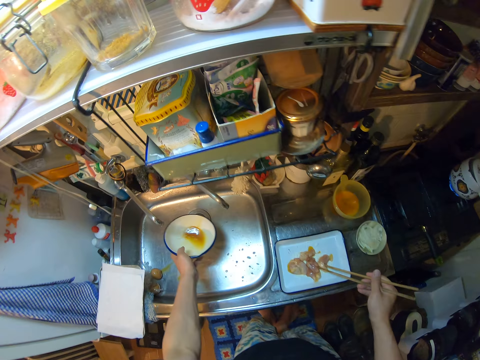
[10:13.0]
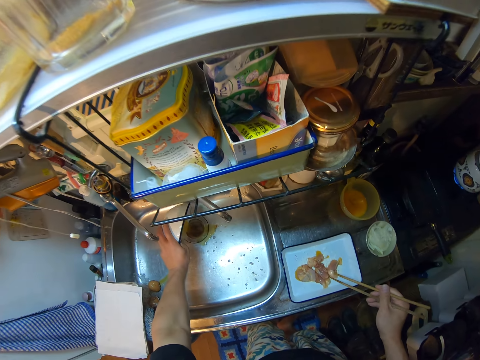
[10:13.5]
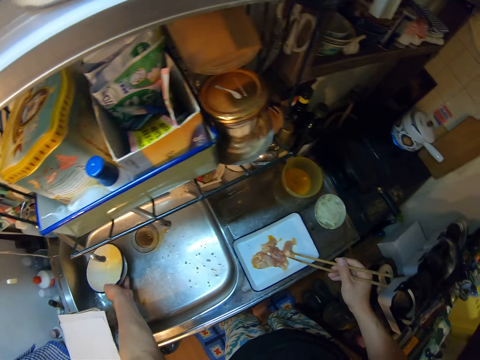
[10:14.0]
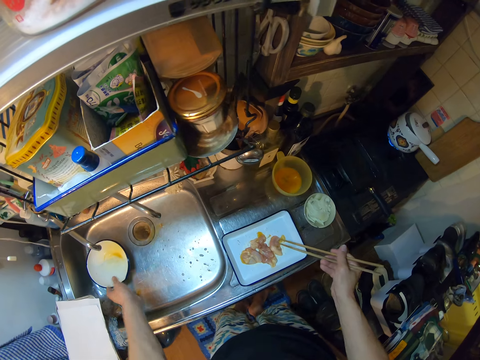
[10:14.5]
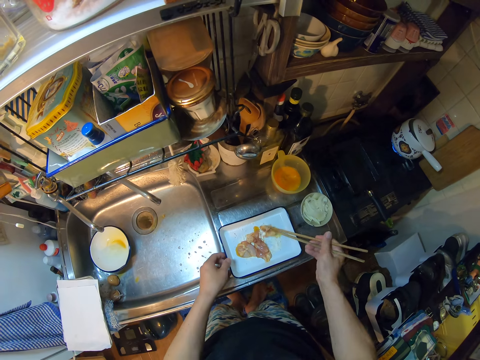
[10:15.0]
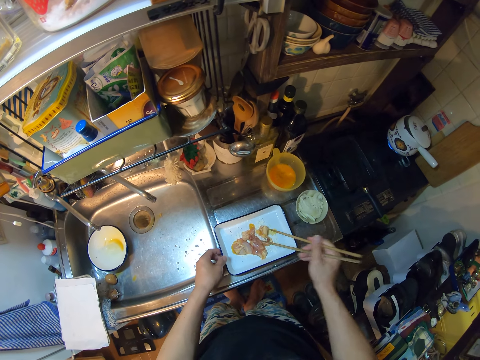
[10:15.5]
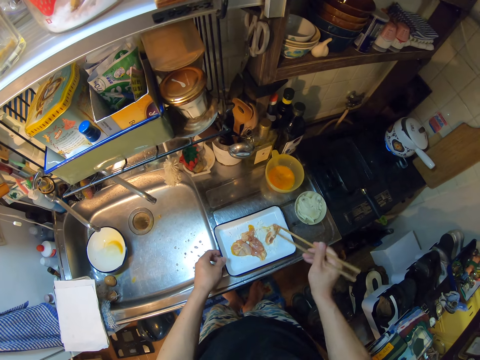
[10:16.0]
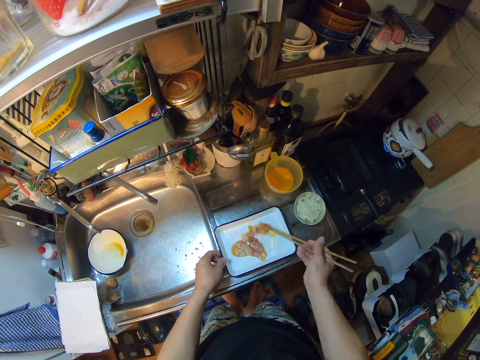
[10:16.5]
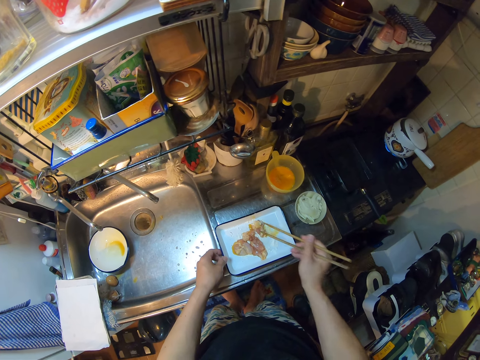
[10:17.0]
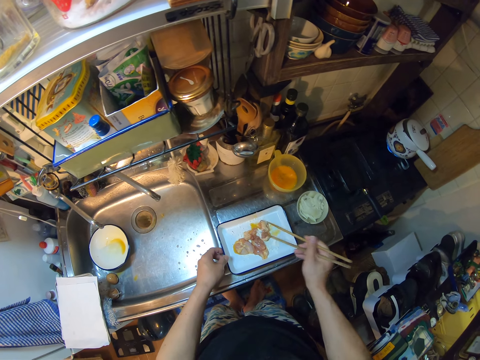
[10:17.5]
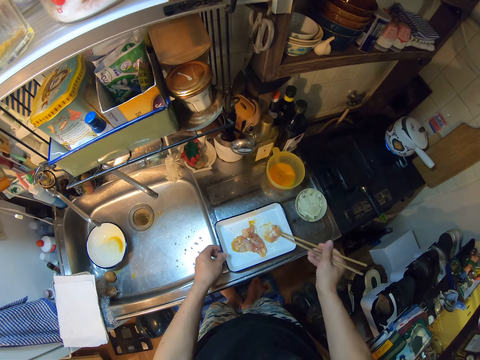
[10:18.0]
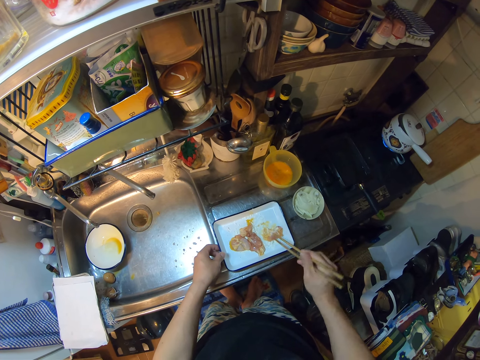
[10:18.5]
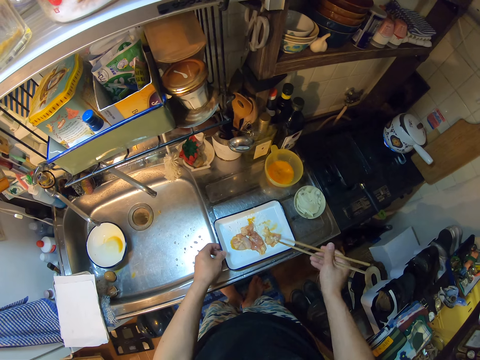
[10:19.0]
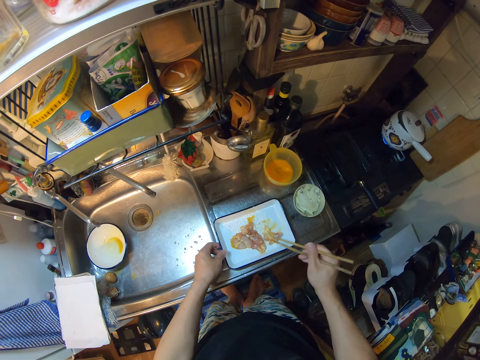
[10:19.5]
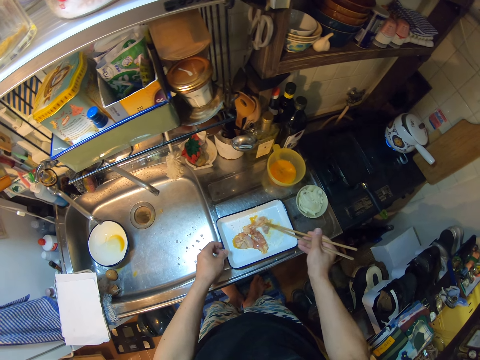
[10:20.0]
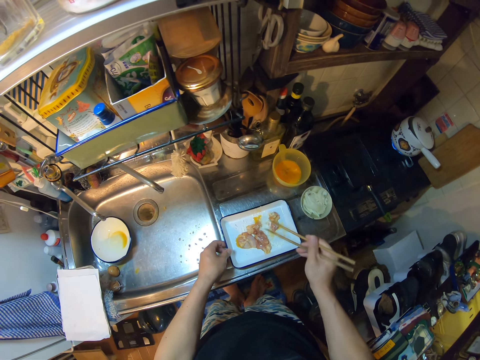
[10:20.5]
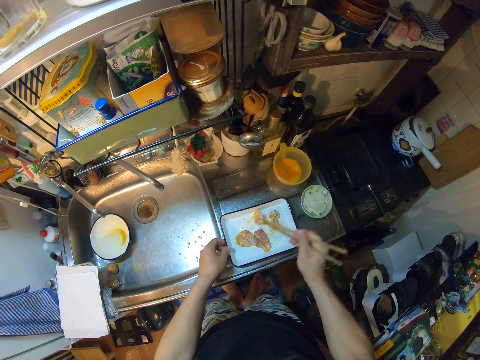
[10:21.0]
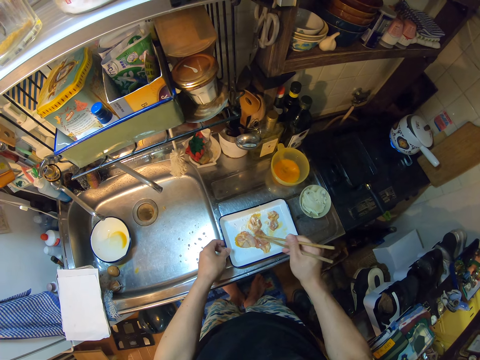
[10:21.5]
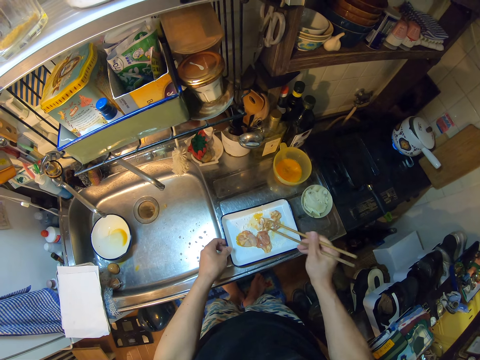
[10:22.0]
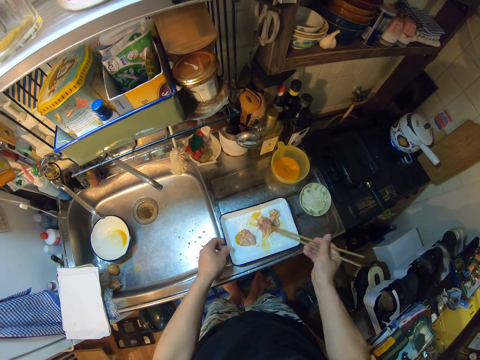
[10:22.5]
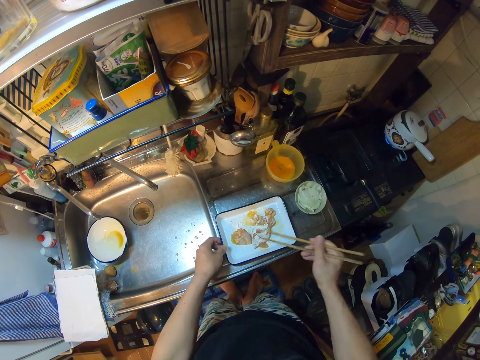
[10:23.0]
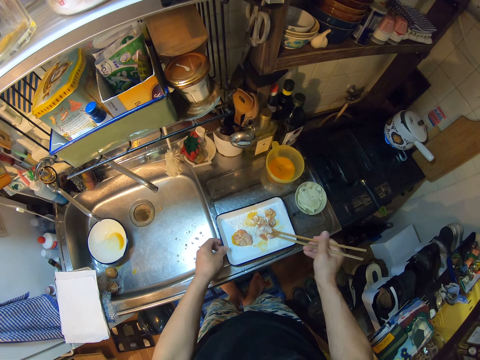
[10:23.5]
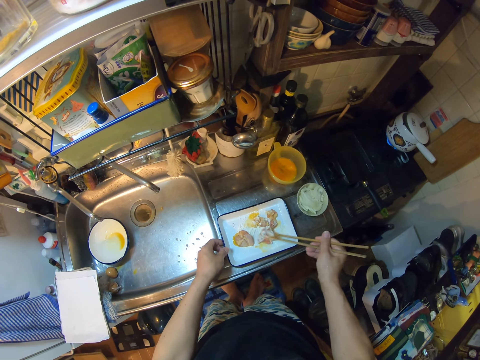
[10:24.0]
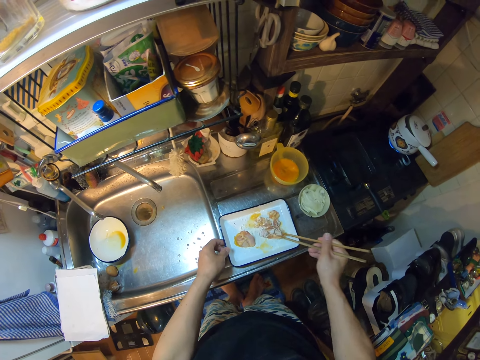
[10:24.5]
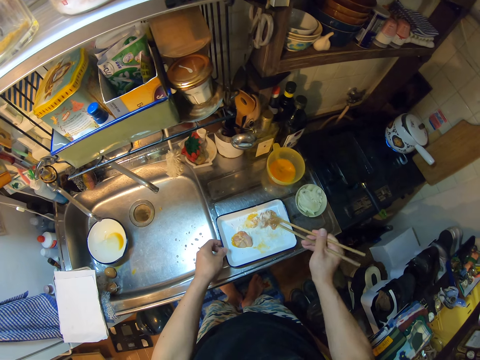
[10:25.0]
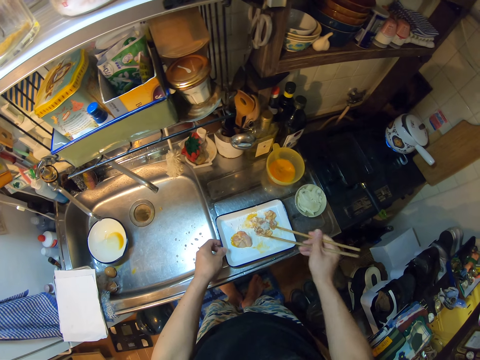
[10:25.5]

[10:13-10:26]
The camera wearer puts the meat in the plate that has flour. They pour the oil or water in the bowl into the sink. They put the bowl in the sink. They turn the meat on the flour. They stir the meat in the plate on the sink with the chopsticks. They turn the meat on the flour. They mix the meat with the flour. They turn the meat on the flour. They mix the meat with the flour. They turn the meat on the flour. They mix the meat with the flour. They turn the meat on the flour. They mix the meat with the flour. They turn the meat on the flour.

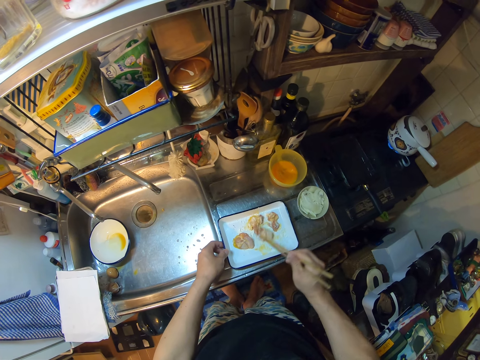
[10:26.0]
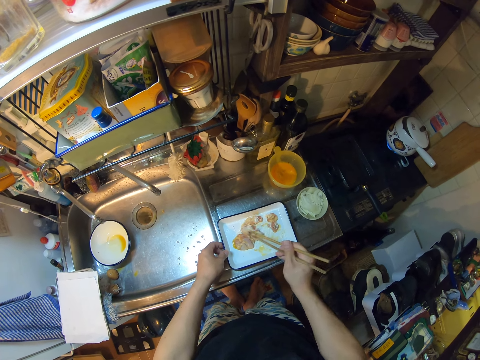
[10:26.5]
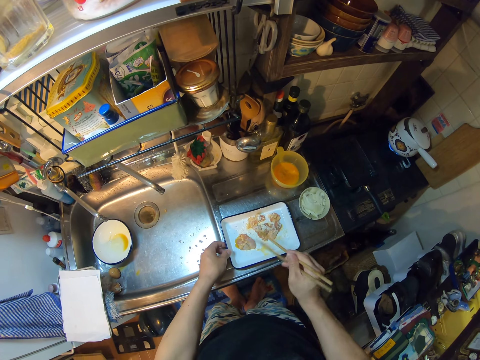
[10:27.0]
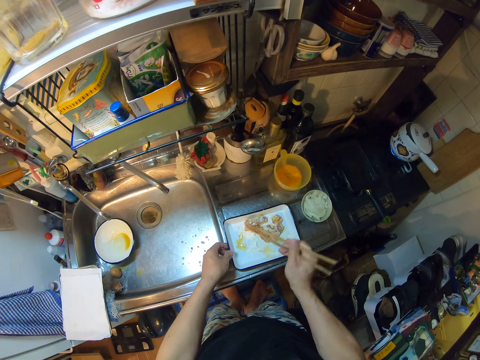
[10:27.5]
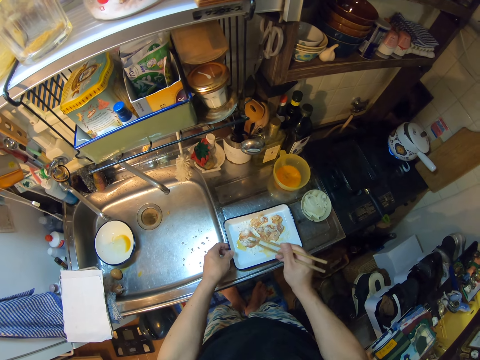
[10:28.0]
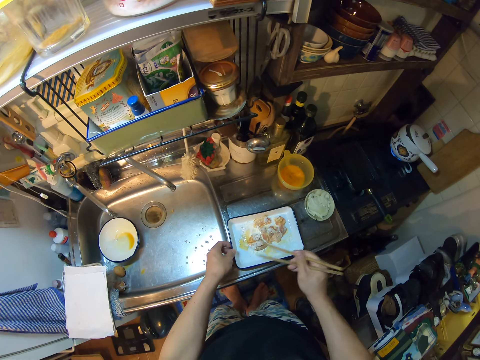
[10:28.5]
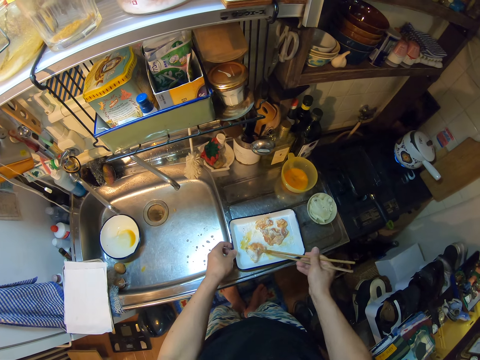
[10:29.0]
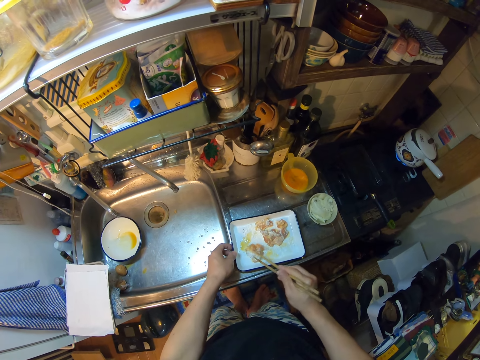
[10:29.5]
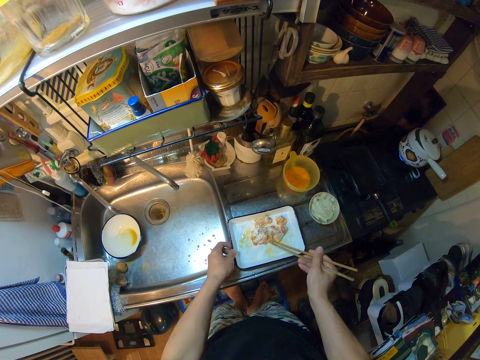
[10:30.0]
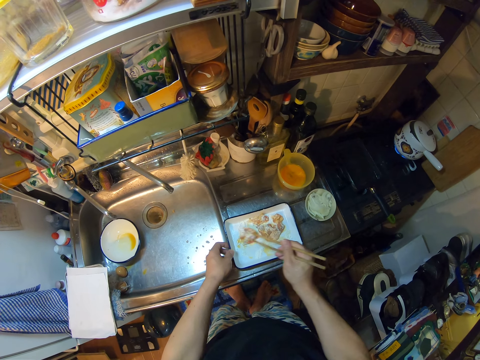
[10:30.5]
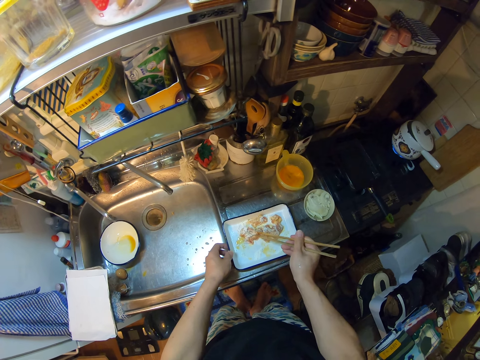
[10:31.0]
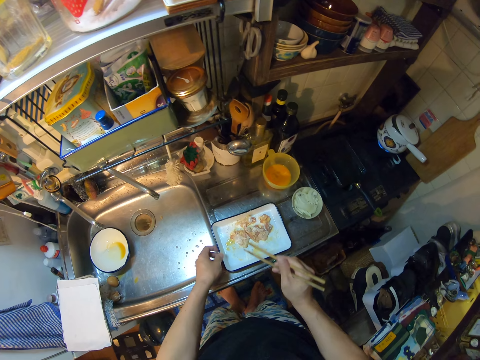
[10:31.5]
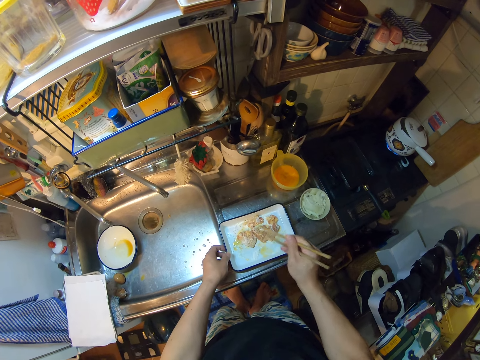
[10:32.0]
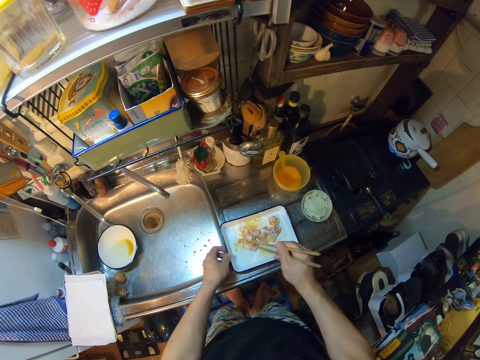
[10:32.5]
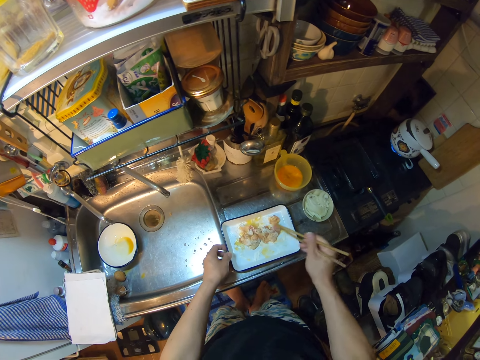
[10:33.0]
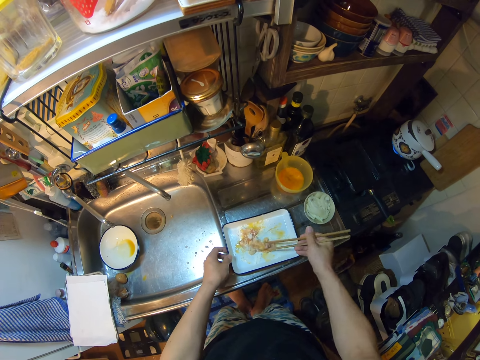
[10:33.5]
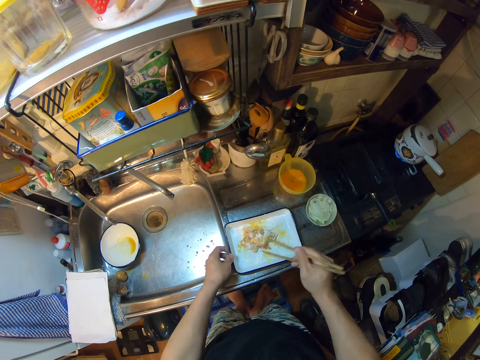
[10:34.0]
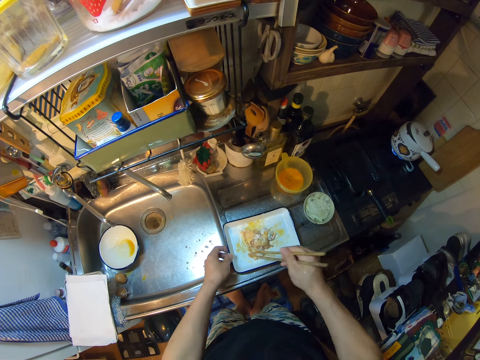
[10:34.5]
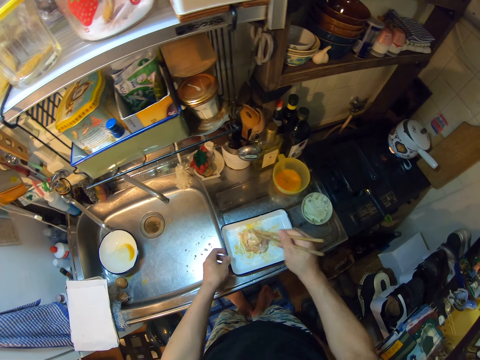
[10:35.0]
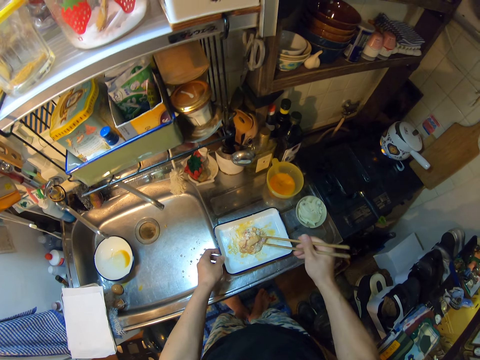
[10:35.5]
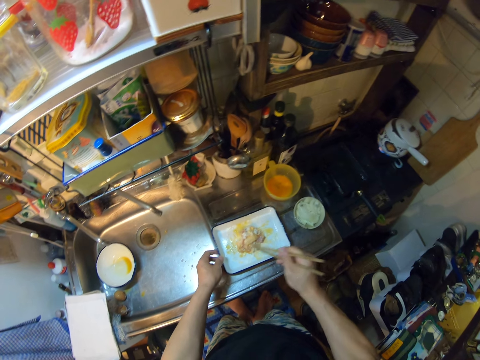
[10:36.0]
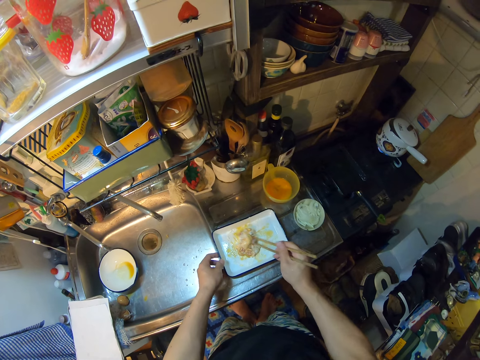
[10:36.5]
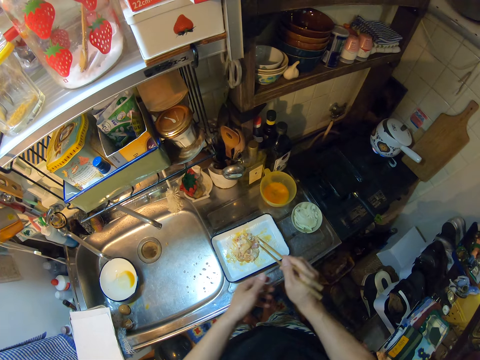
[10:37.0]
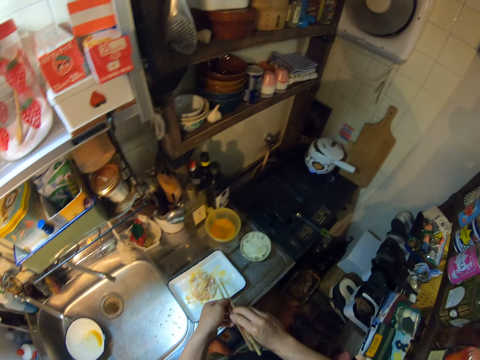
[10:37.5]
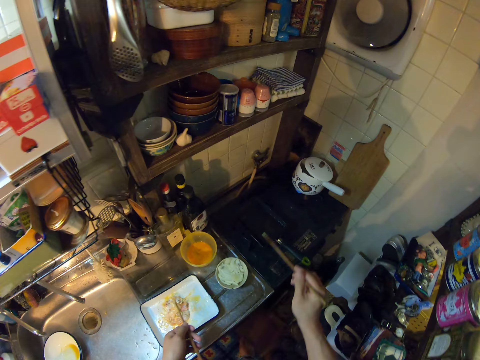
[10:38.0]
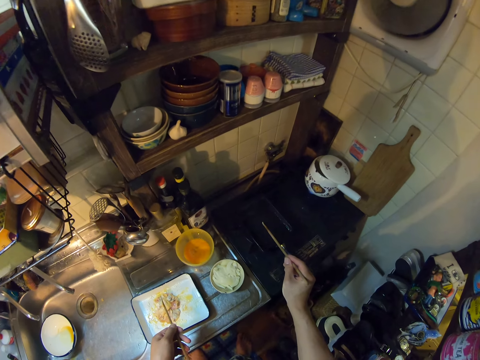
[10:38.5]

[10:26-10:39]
The camera wearer mixes the meat with the flour. They turn the meat on the flour. They mix the meat with the flour. They turn the meat on the flour. They mix the meat with the flour. They turn the meat on the flour. They mix the meat with the flour. They turn the meat on the flour. They mix the meat with the flour. They remove the chopsticks from the meat. They remove the hand from the plate. They hold a chopstick. They move the chopstick in a frying pan.
